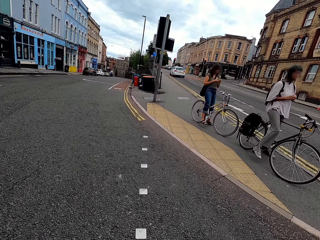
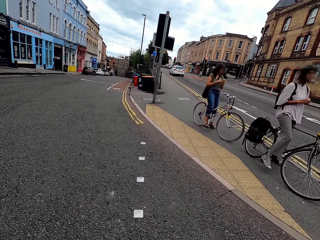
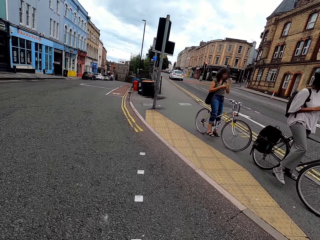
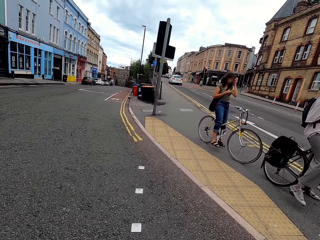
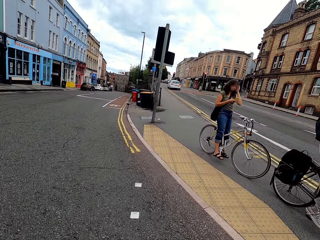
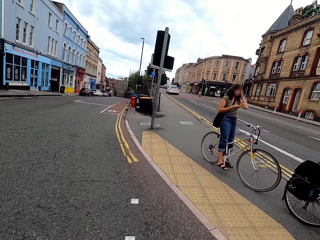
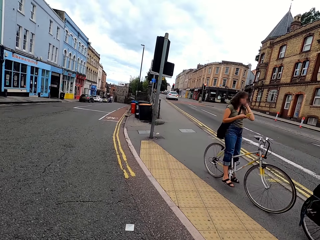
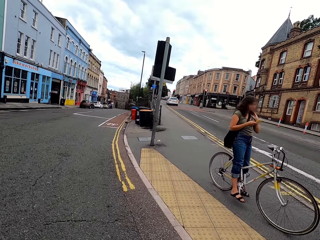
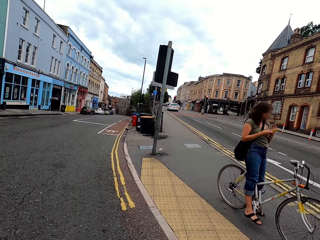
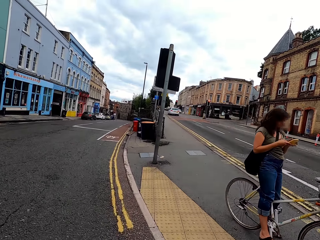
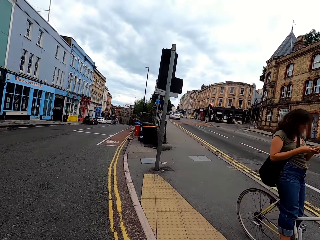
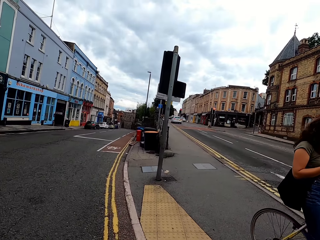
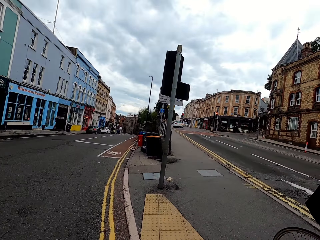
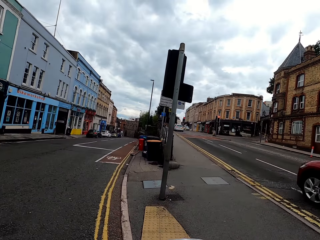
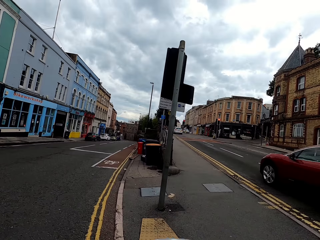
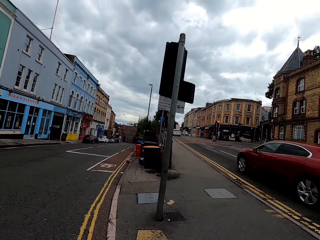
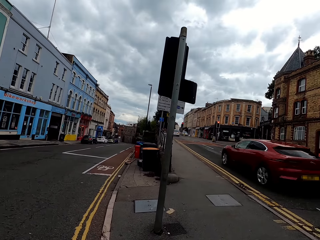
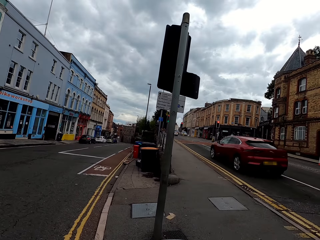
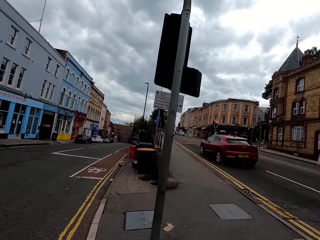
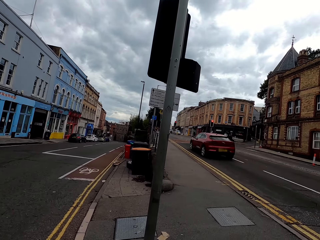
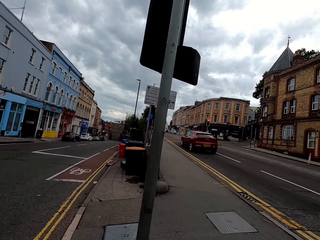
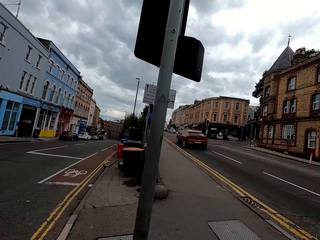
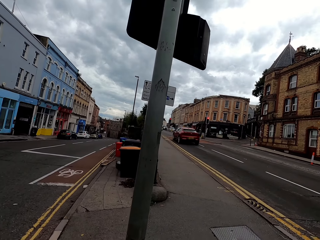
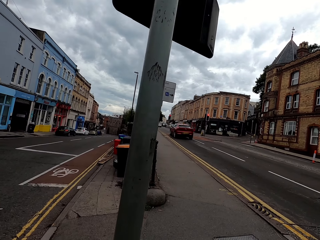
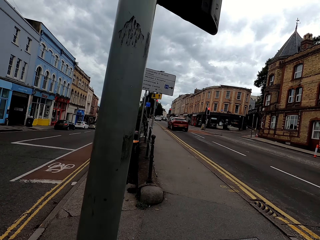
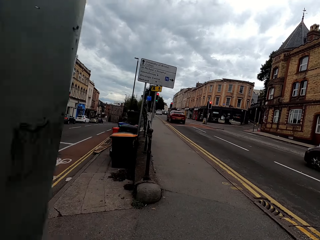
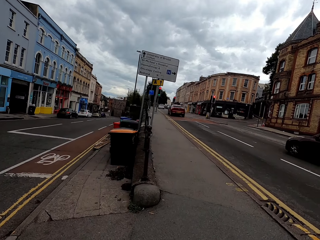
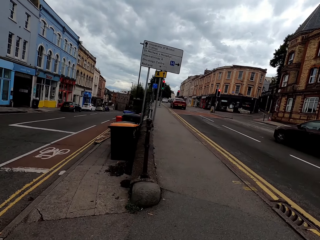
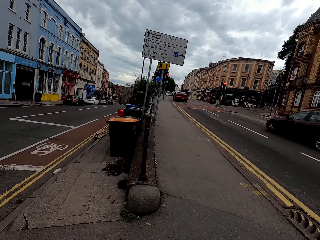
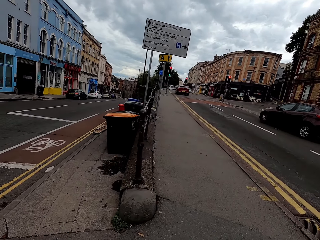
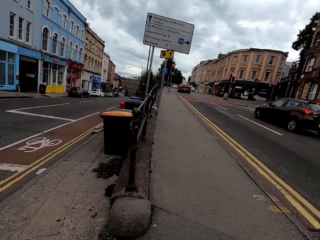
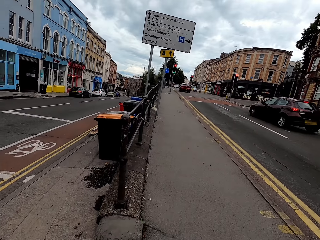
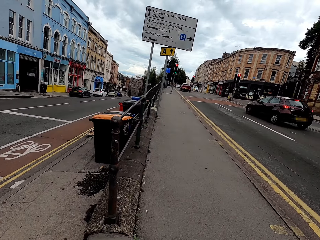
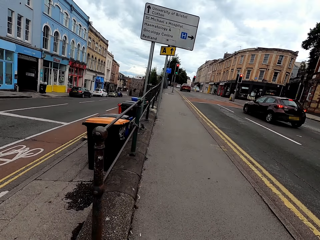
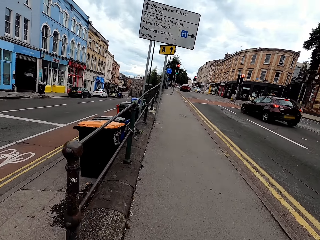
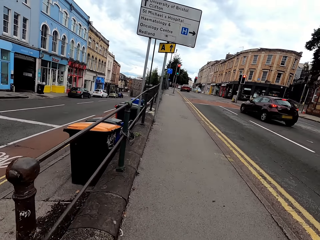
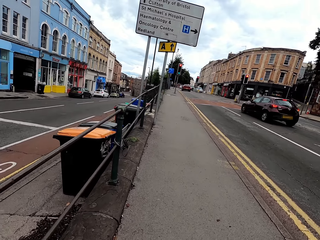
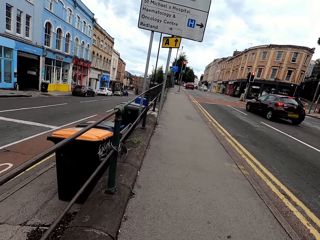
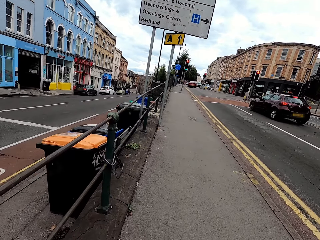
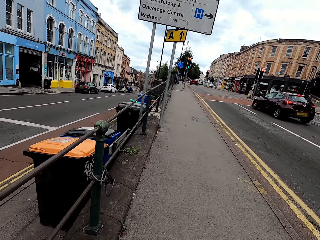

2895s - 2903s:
The camera wearer cycles on the pavement.

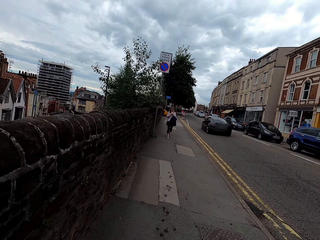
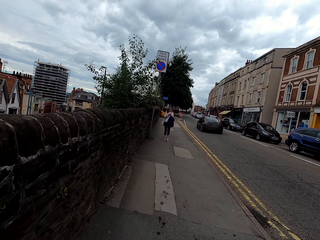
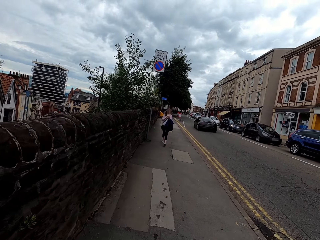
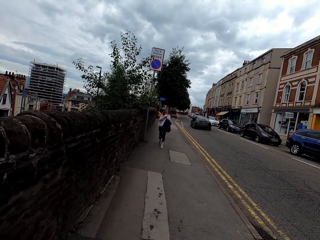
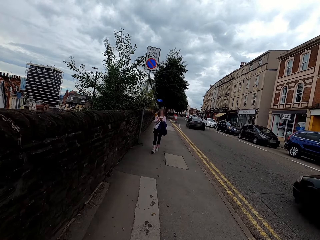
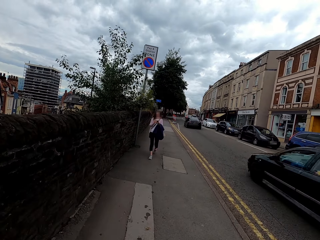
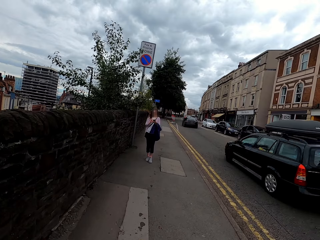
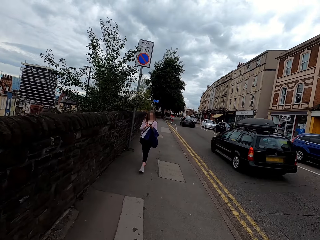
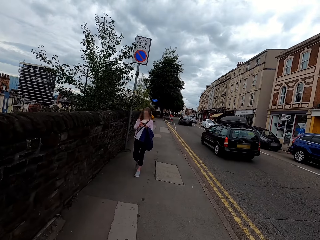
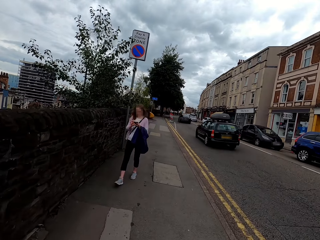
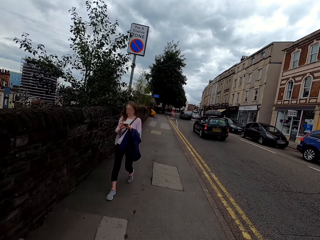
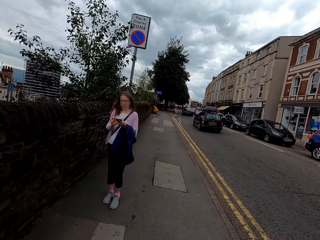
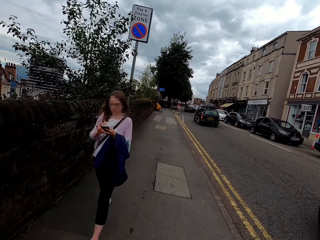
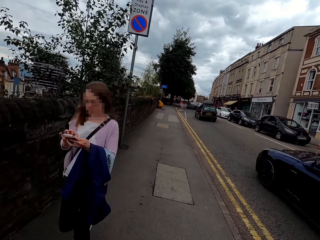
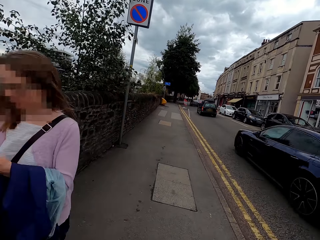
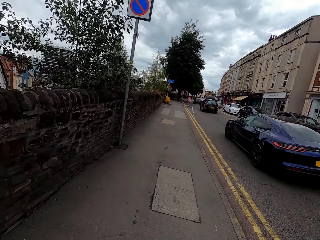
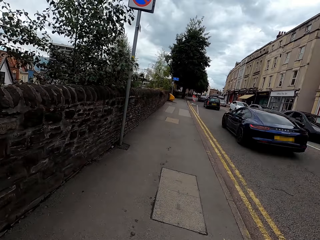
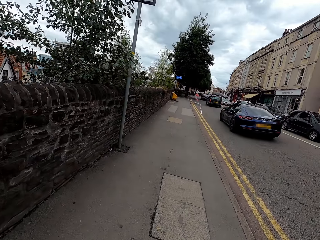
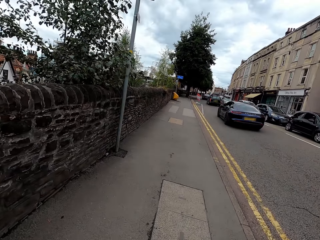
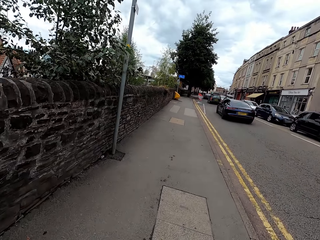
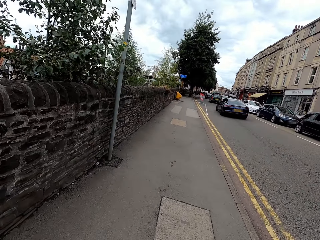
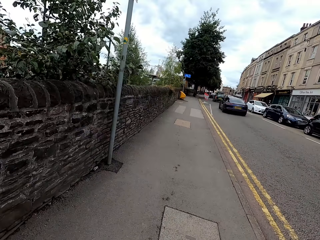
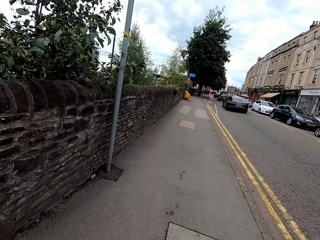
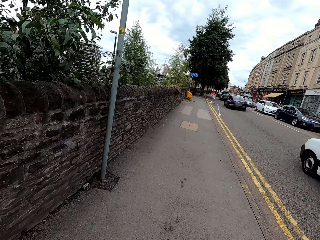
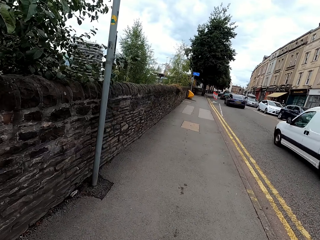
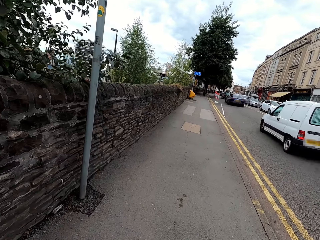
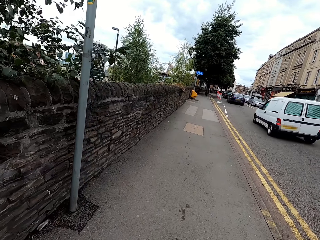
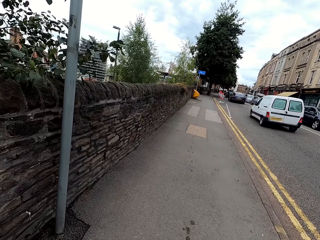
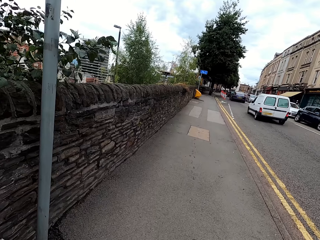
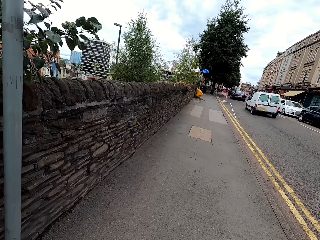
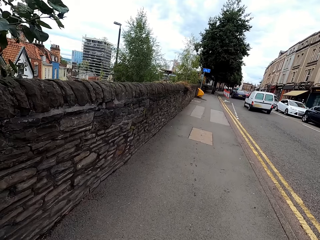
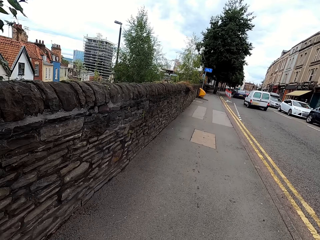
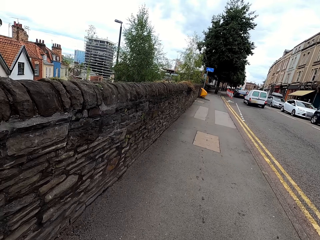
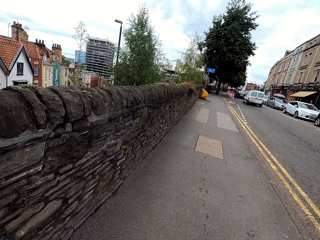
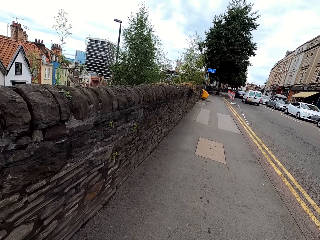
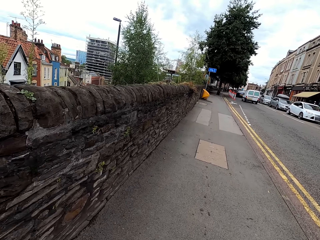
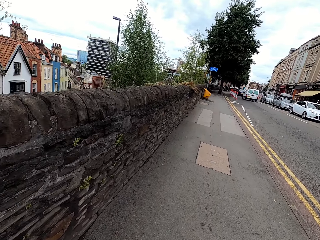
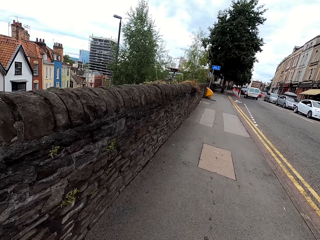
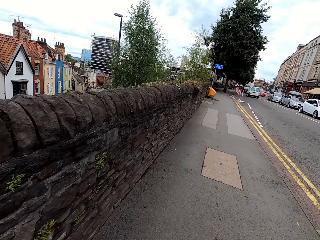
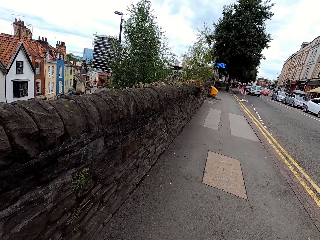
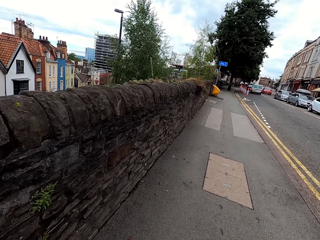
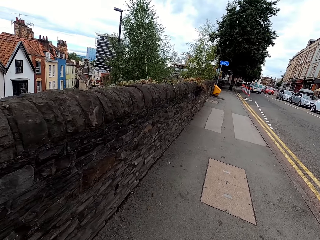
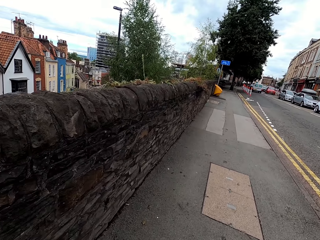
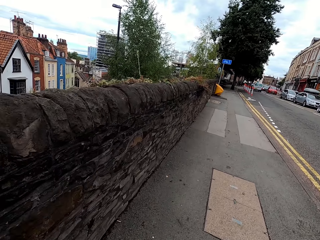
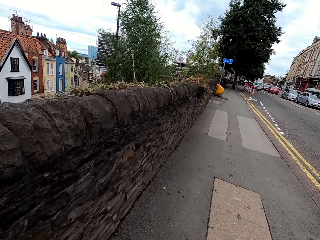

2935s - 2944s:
A woman walks on the sidewalk. The camera wearer cycles on the road.

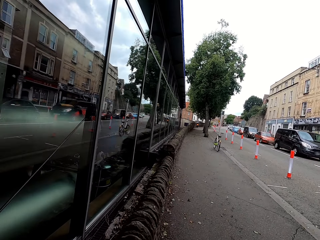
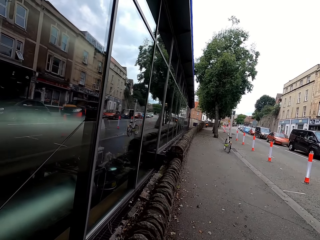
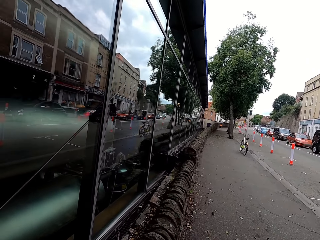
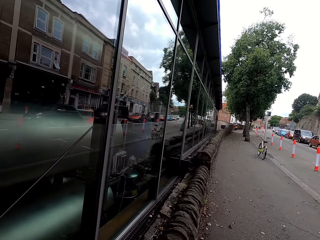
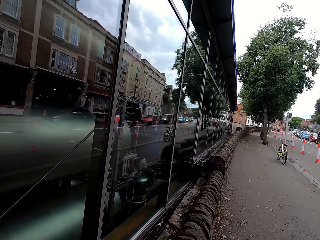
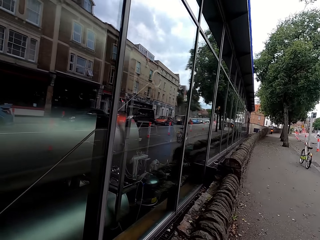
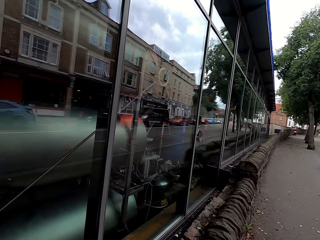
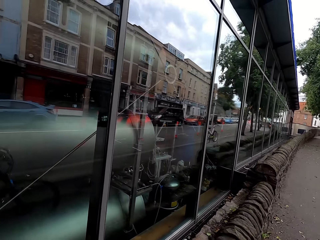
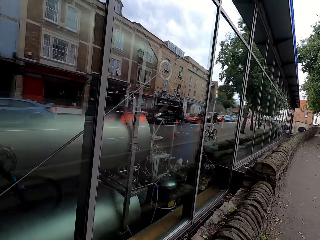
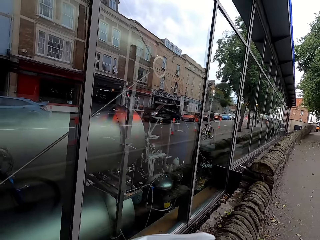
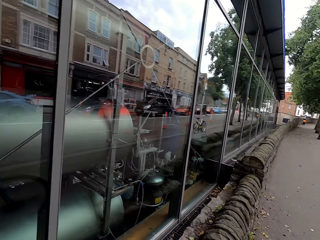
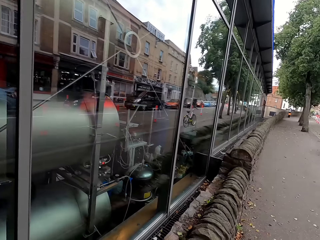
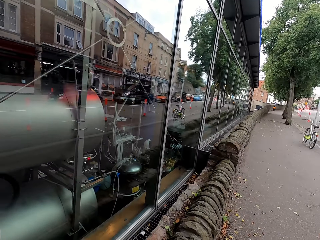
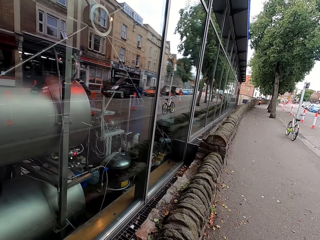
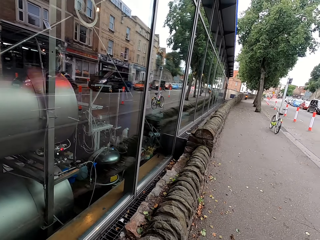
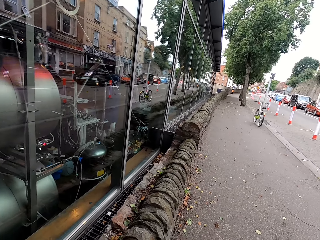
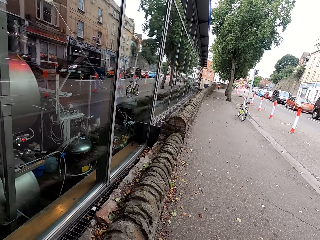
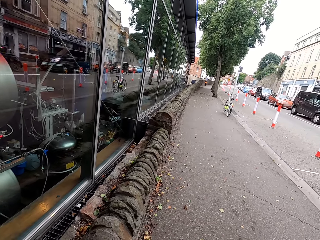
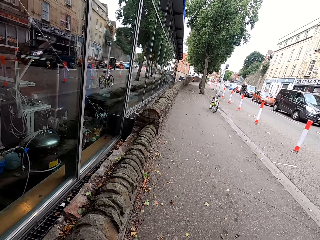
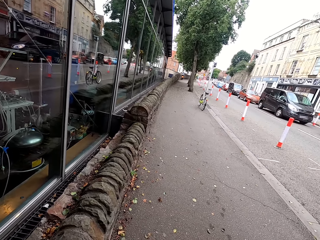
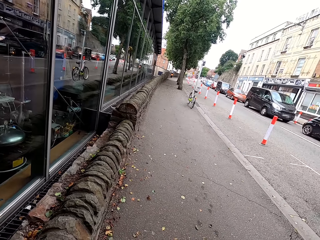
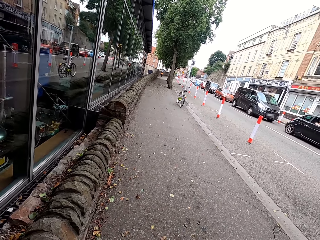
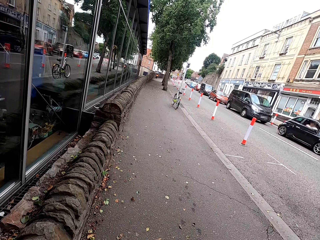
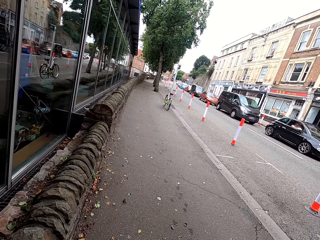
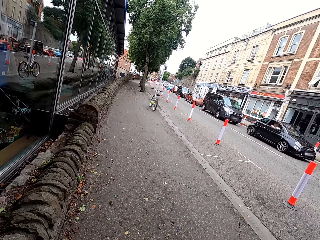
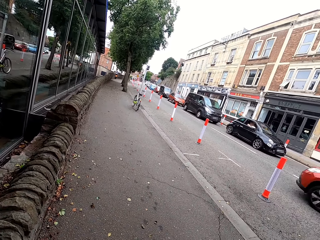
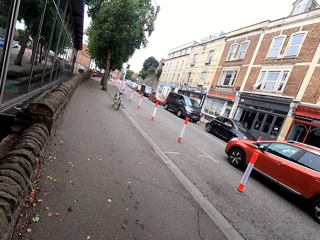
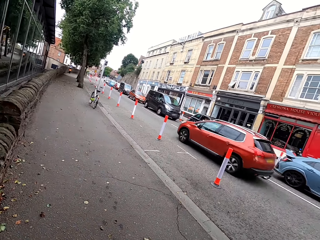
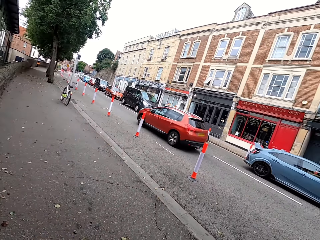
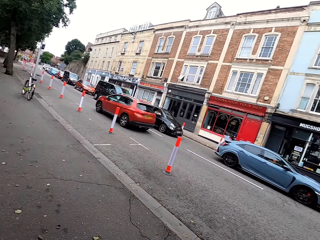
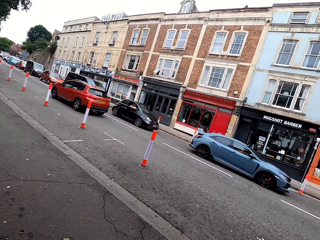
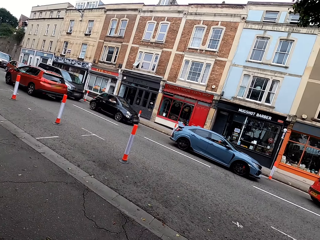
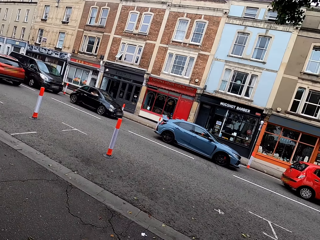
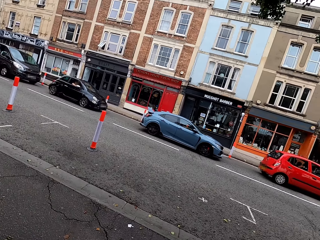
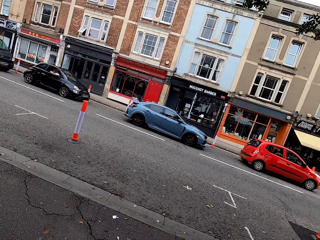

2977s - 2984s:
The camera wearer stops cycling. They look around the road.
